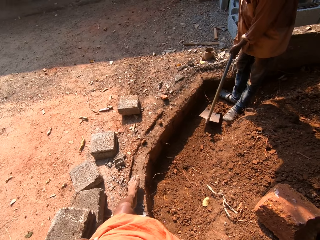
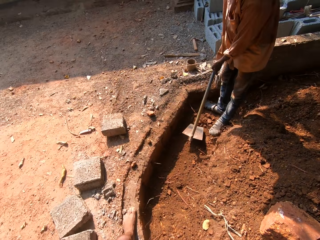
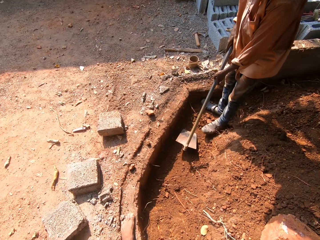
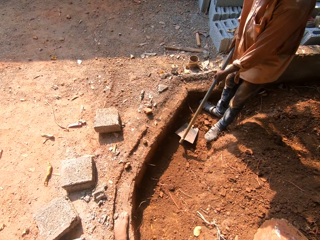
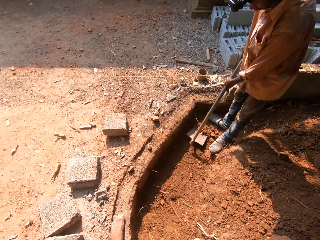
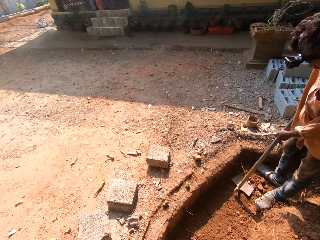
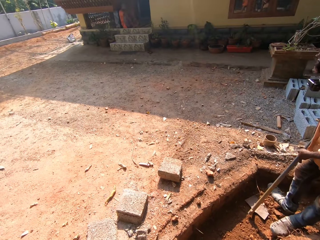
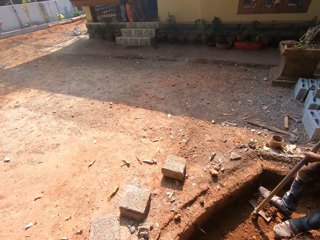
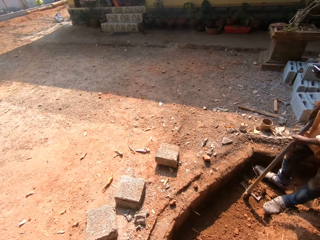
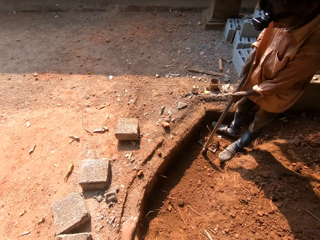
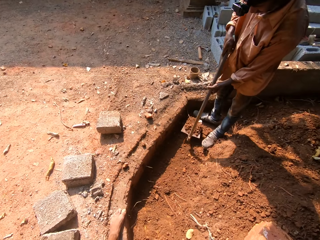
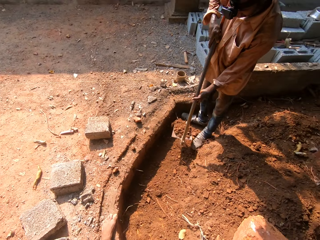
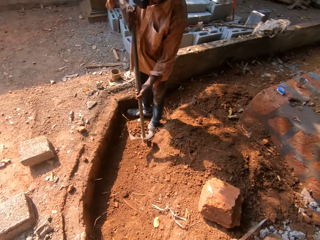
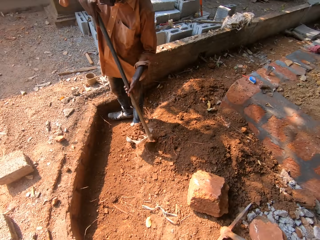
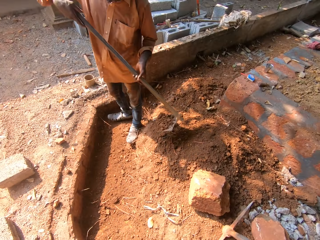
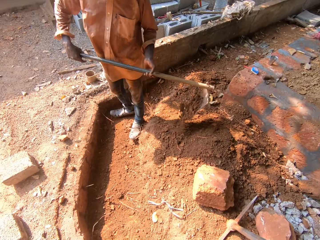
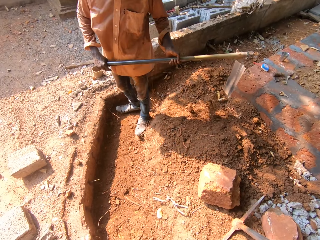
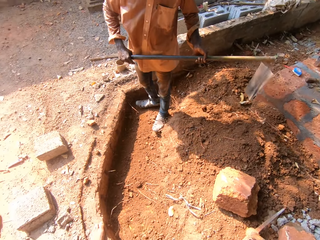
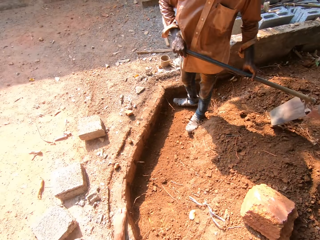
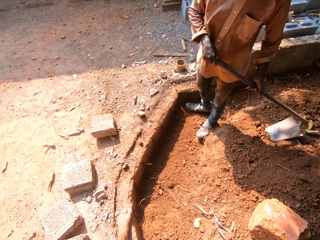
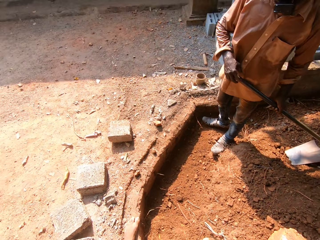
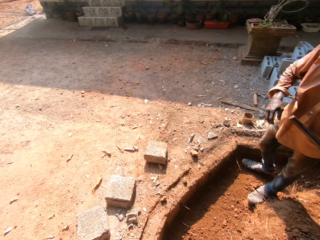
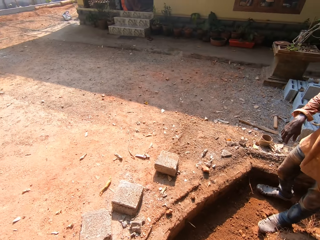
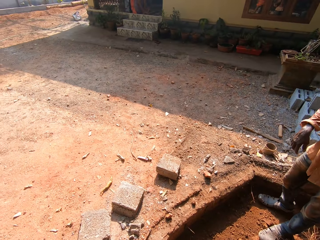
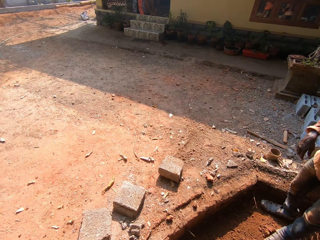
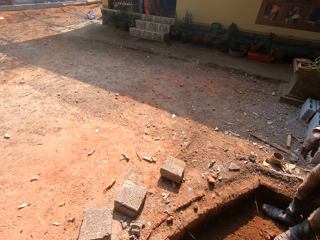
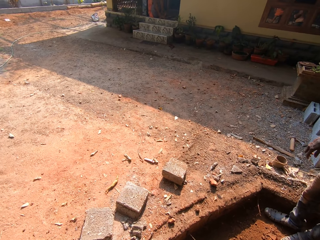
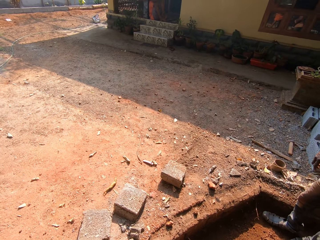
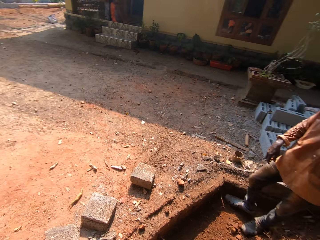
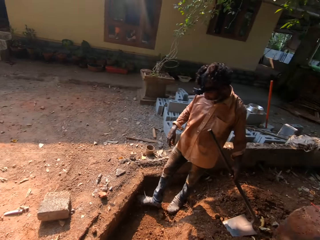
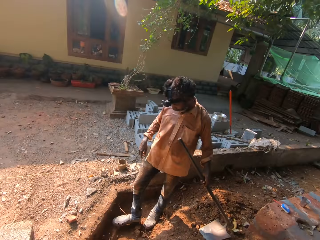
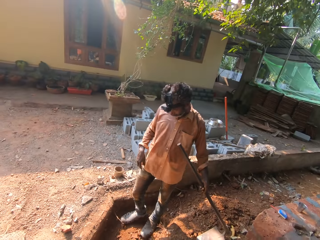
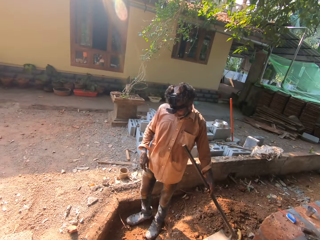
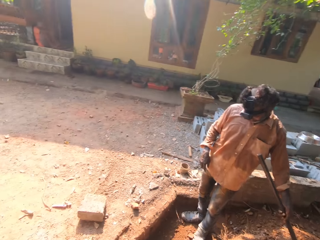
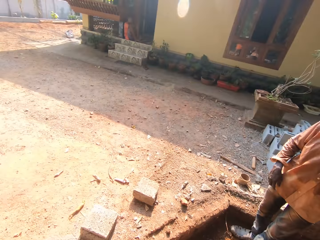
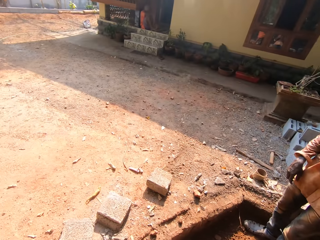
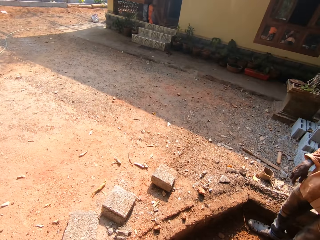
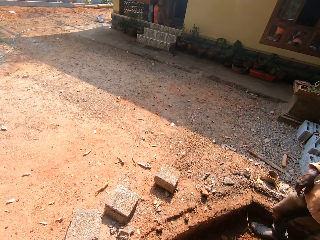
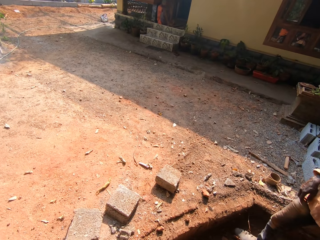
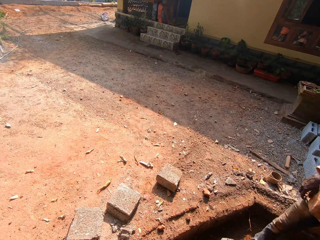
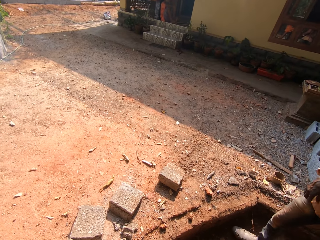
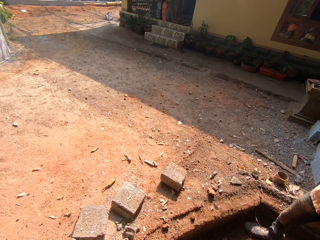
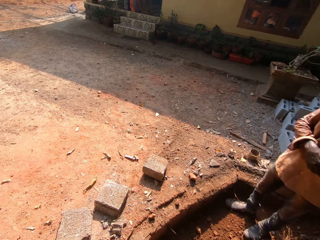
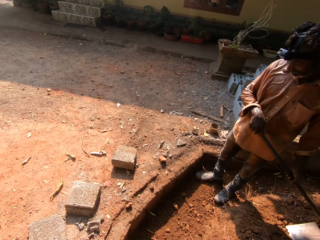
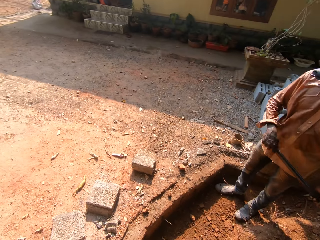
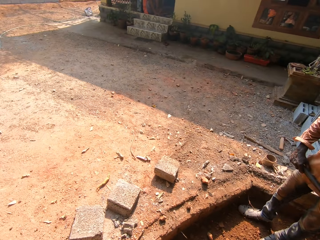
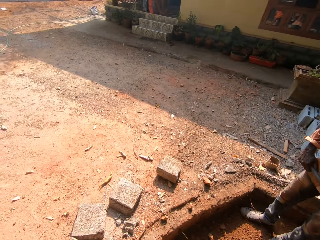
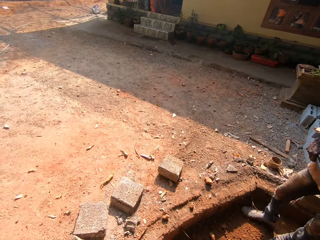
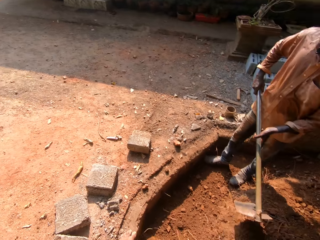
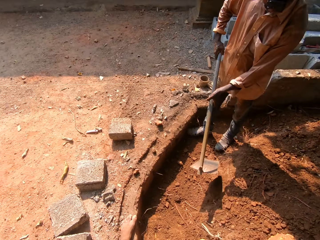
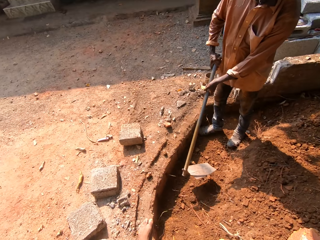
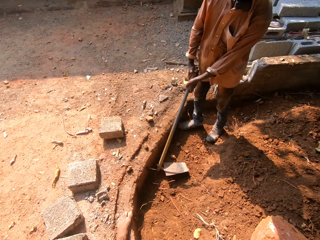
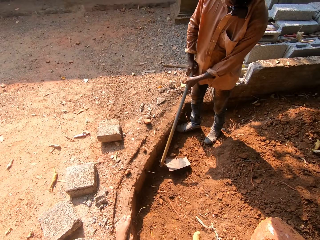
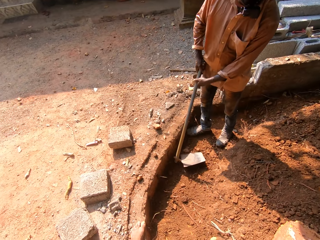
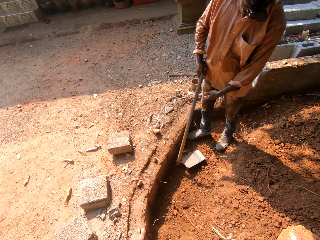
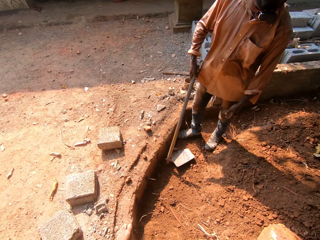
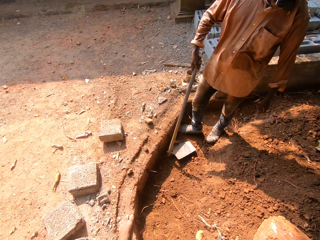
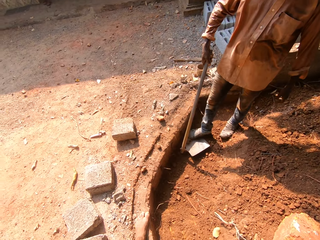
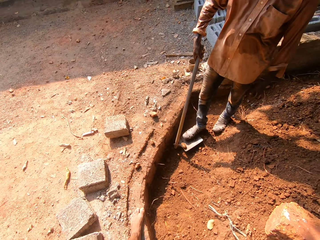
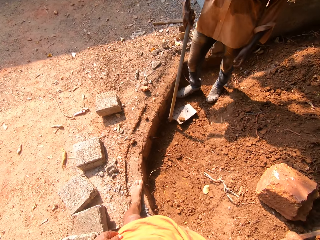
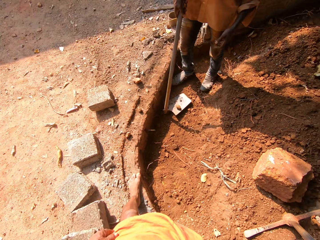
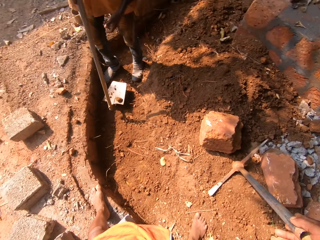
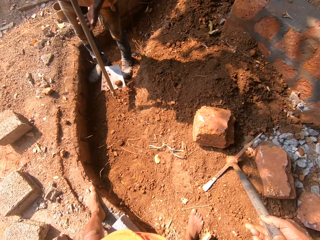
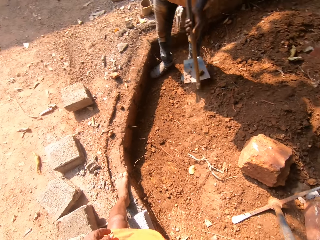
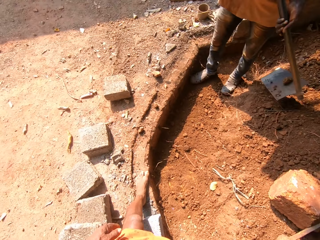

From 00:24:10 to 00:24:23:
A man picks soil using a jembe or digging hoe. The man moves soil on the digging hoe with his right leg. The man packs soil with the digging hoe in both hands. The man pours the sand in the digging hoe in both hands to the ground. The man hits the digging hoe in both hands on the ground. The man levels the soil with his right leg. The man picks up the digging hoe on the ground with both hands. The man scrapes the soil with the digging hoe in both hands. The man picks soil using the jembe. The man moves soil on the digging hoe with his right leg.

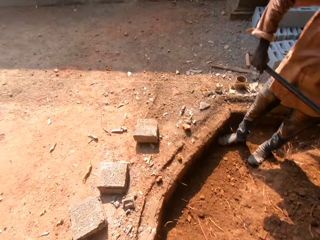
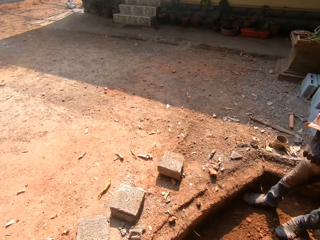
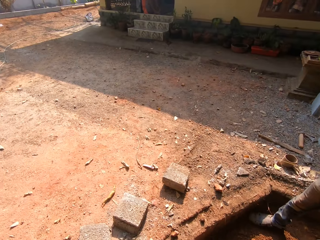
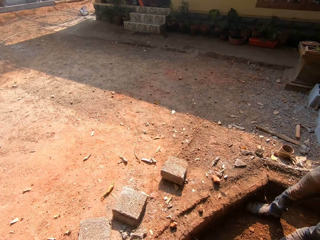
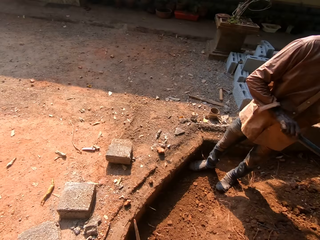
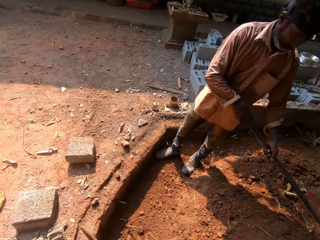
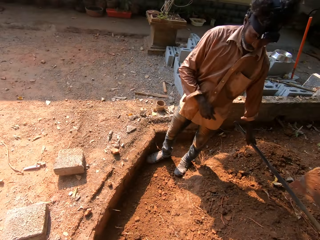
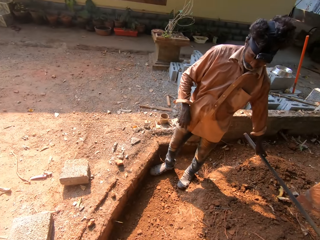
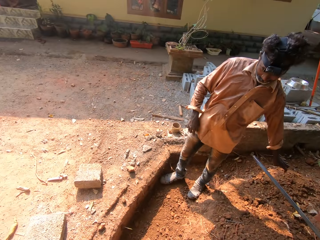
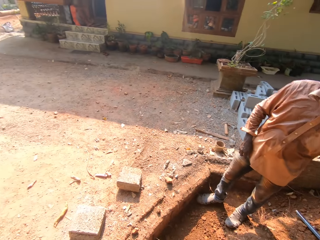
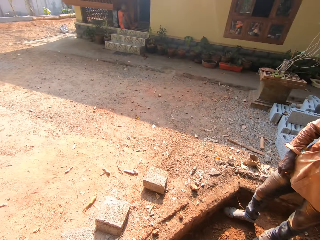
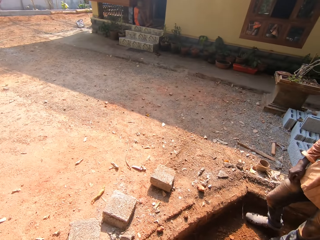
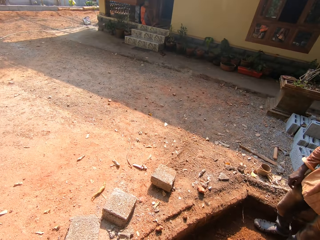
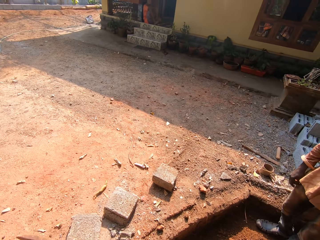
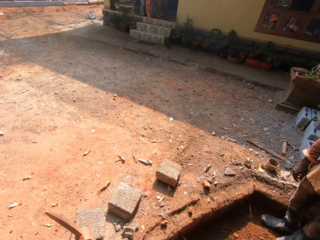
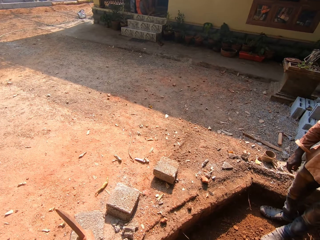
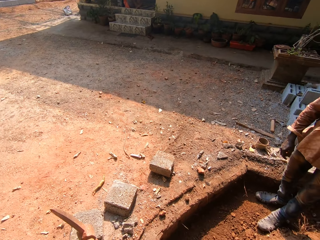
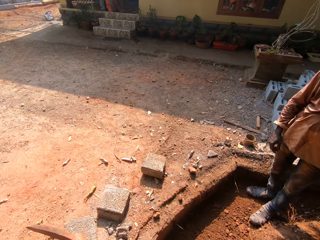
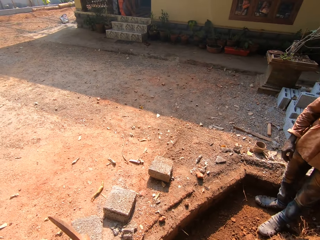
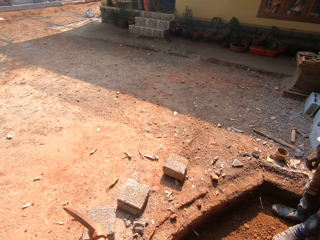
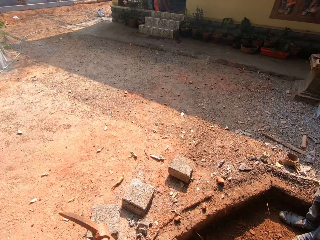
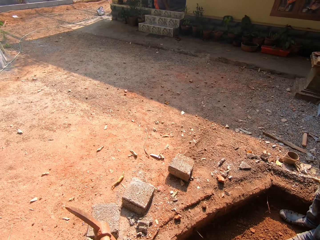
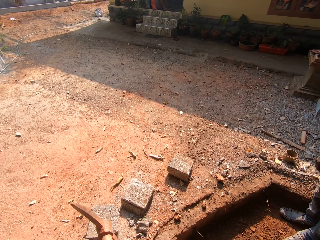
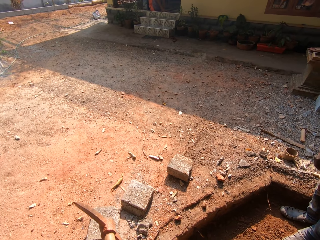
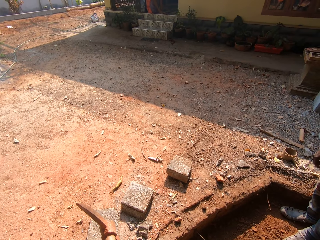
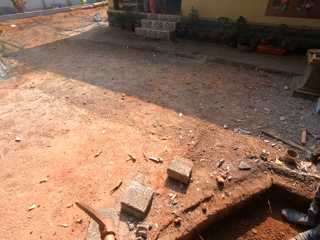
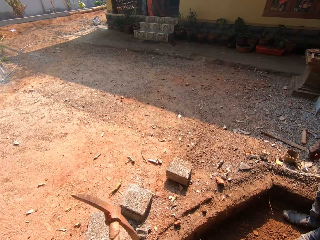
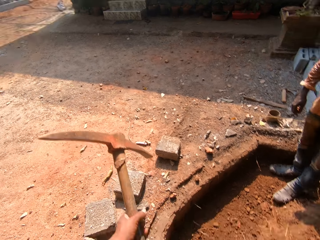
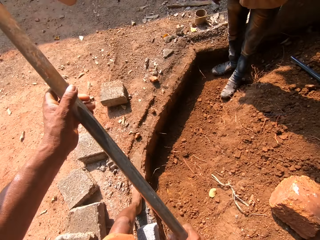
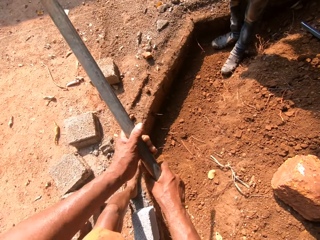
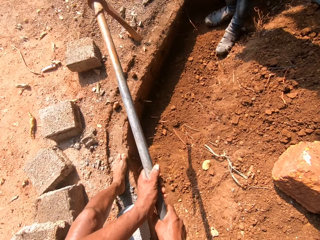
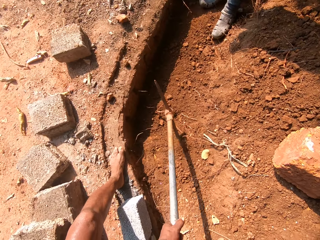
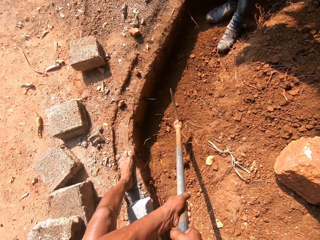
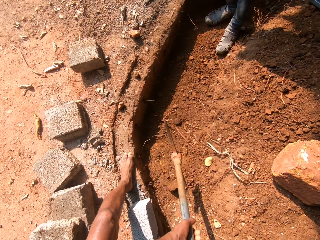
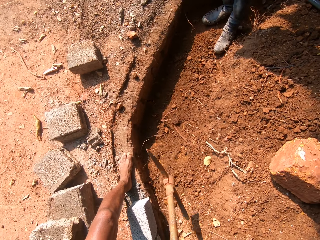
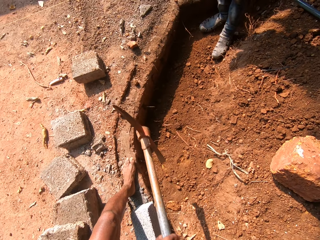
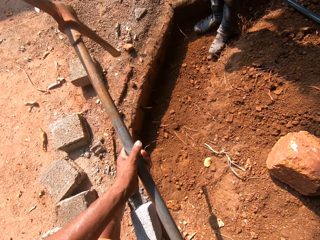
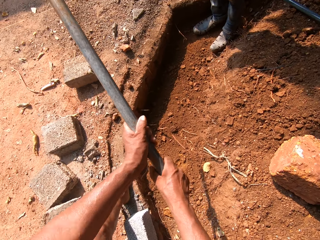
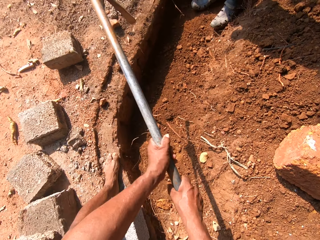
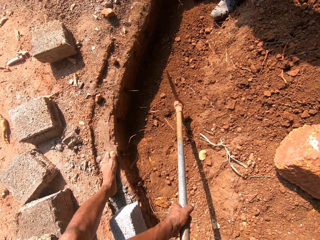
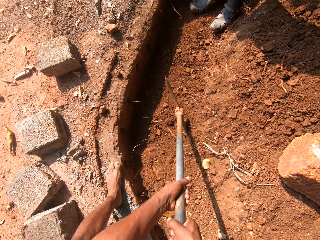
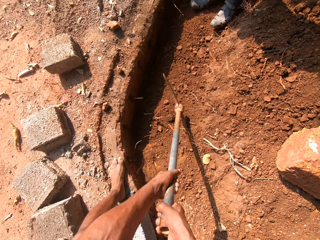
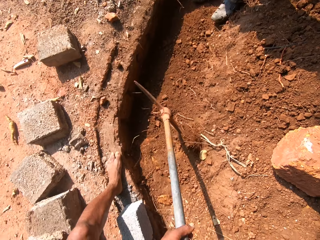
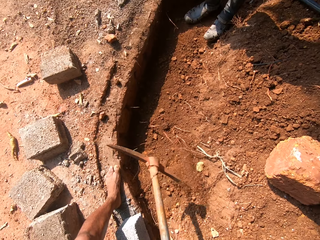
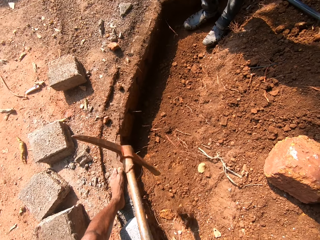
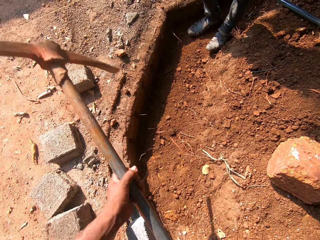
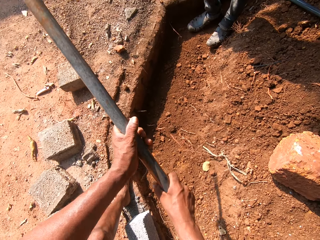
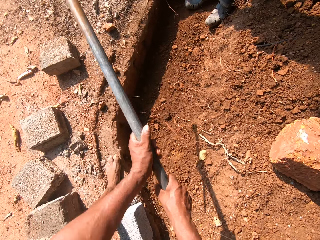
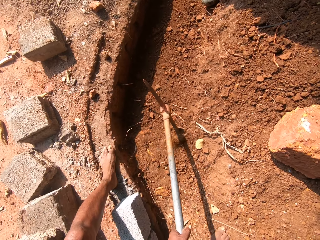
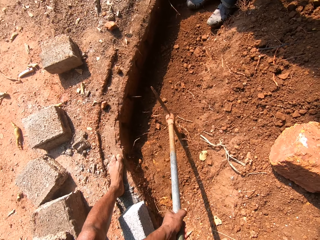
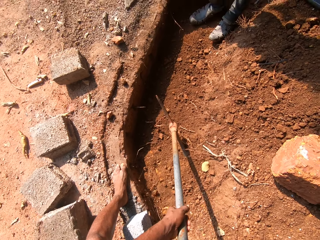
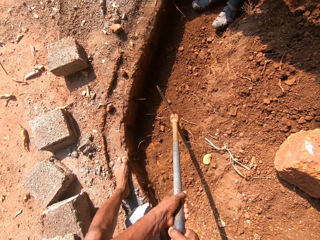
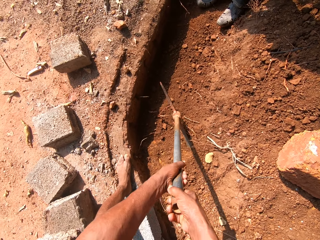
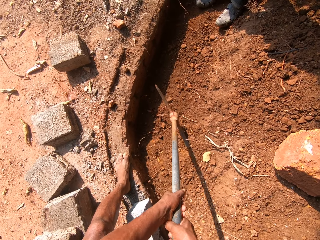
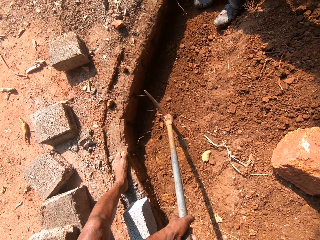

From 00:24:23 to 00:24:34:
The man packs soil with the digging hoe in both hands. The man pours the sand in the digging hoe in both hands to the ground. The man drops the digging hoe in both hands on the ground. The camera wearer picks up the mattock on the ground with his left hand. He digs the ground with the mattock in both hands.
